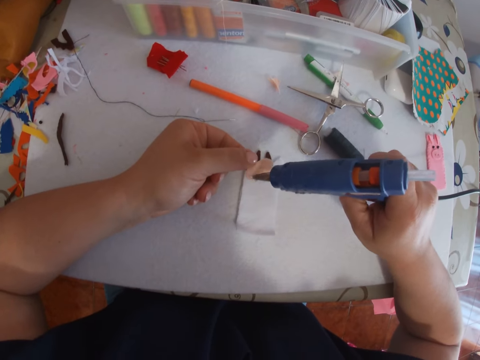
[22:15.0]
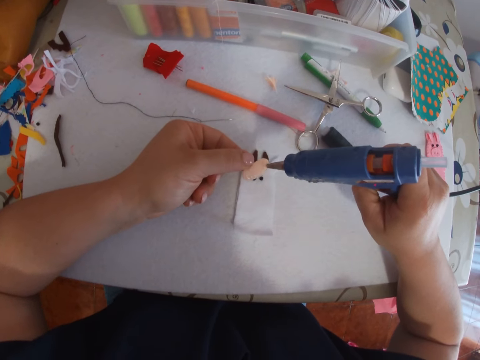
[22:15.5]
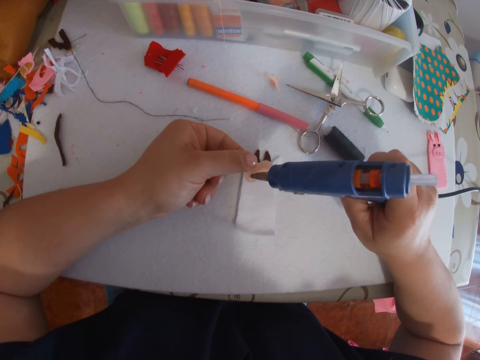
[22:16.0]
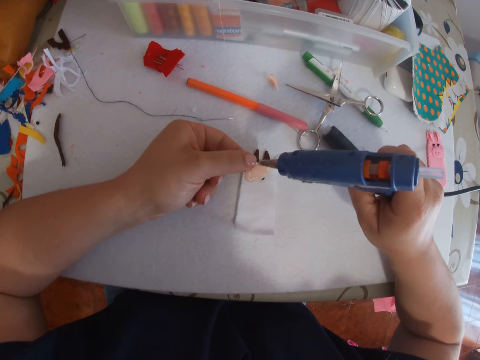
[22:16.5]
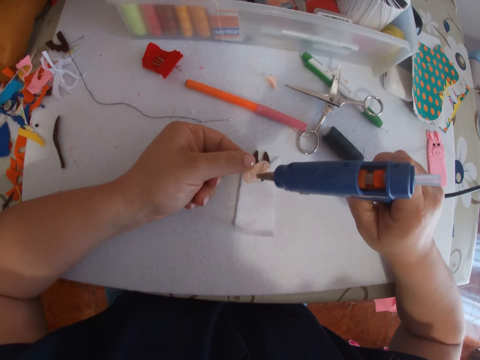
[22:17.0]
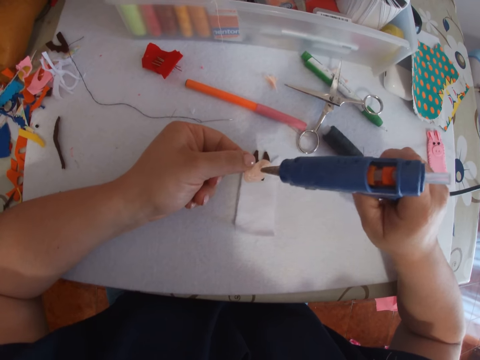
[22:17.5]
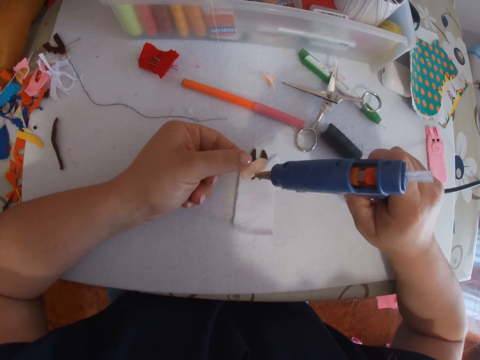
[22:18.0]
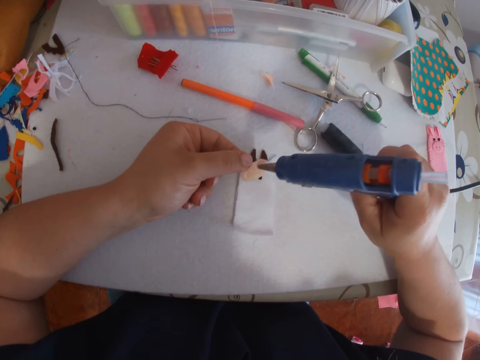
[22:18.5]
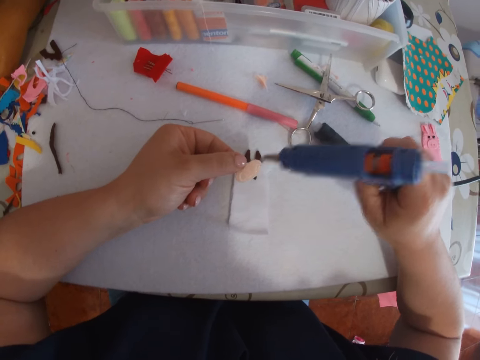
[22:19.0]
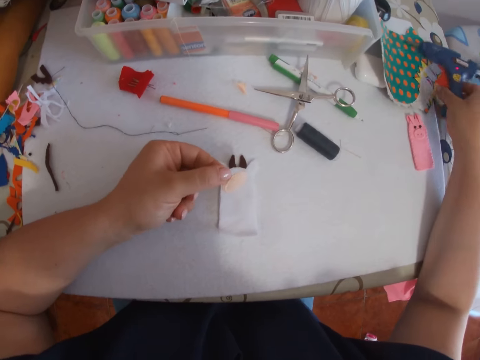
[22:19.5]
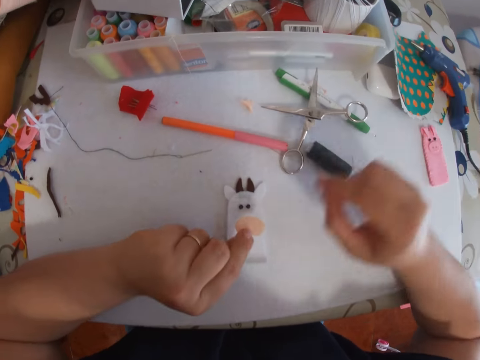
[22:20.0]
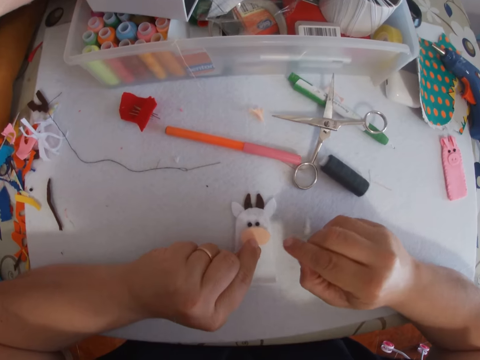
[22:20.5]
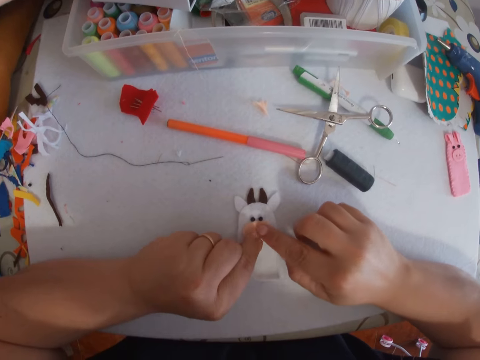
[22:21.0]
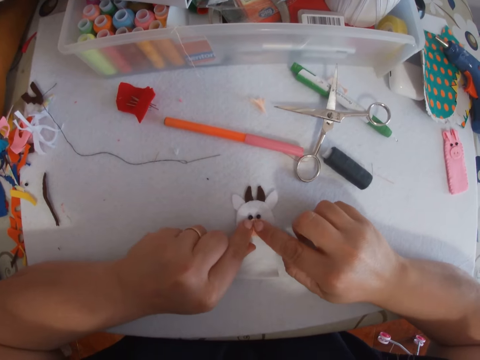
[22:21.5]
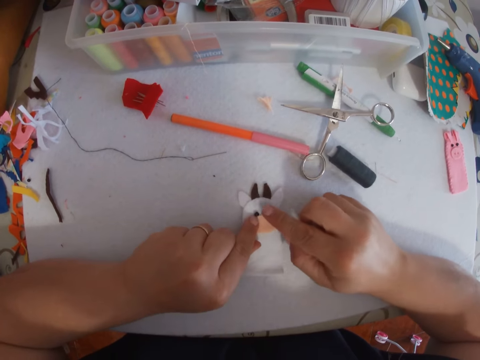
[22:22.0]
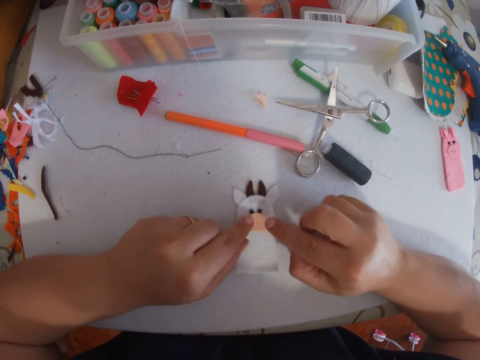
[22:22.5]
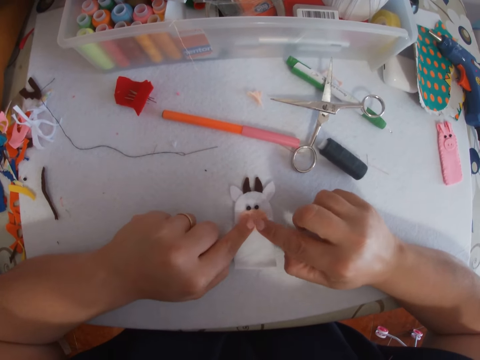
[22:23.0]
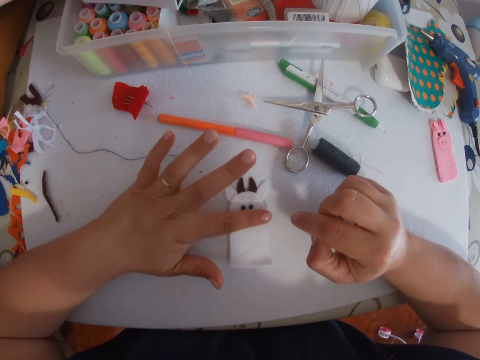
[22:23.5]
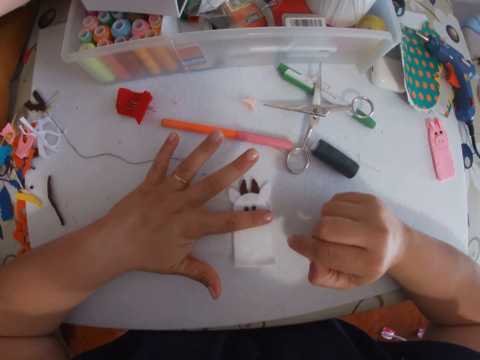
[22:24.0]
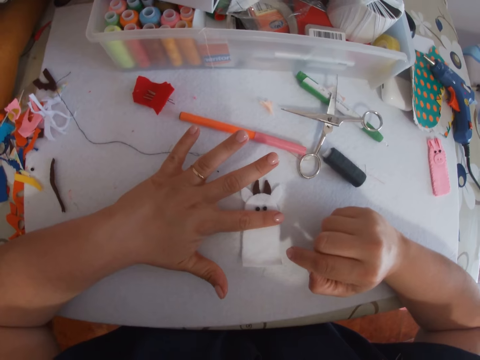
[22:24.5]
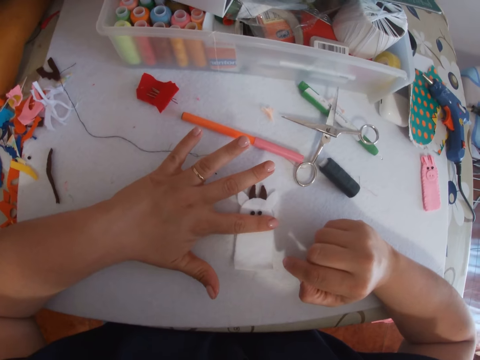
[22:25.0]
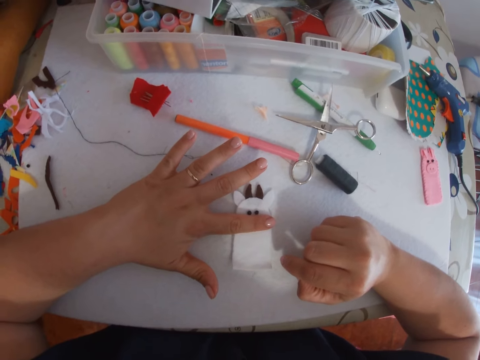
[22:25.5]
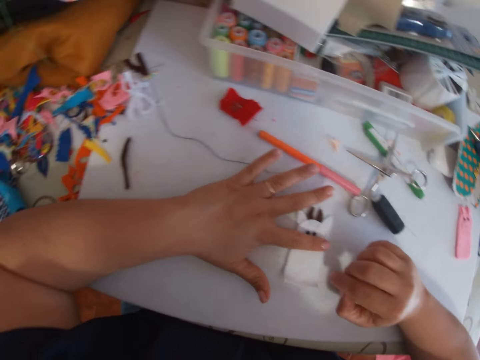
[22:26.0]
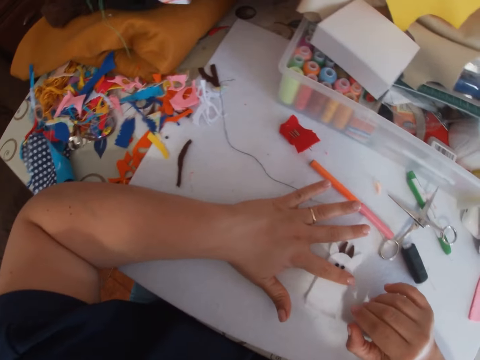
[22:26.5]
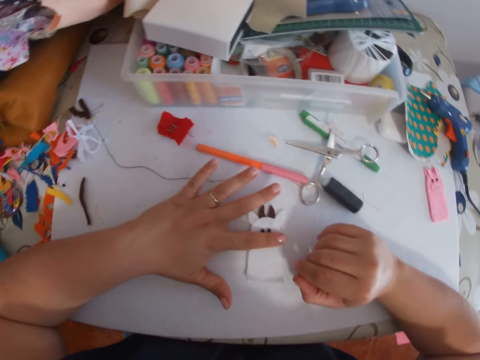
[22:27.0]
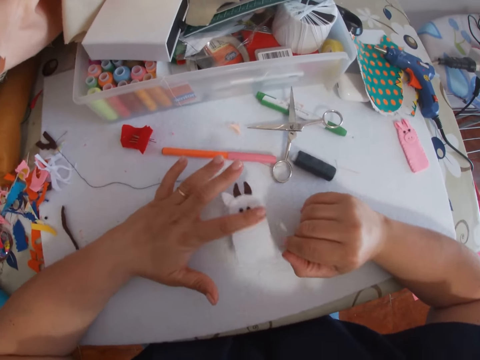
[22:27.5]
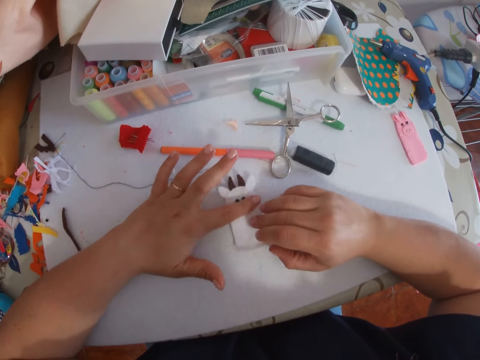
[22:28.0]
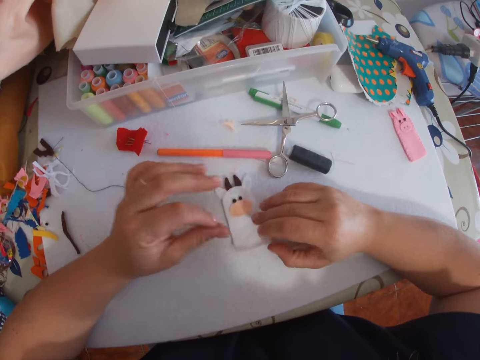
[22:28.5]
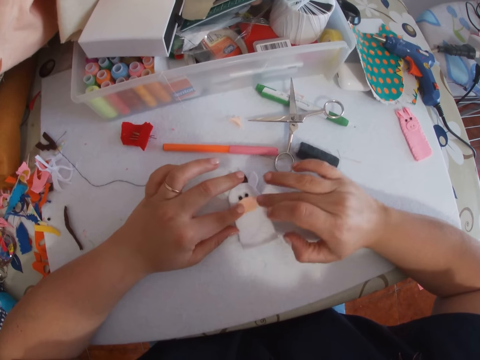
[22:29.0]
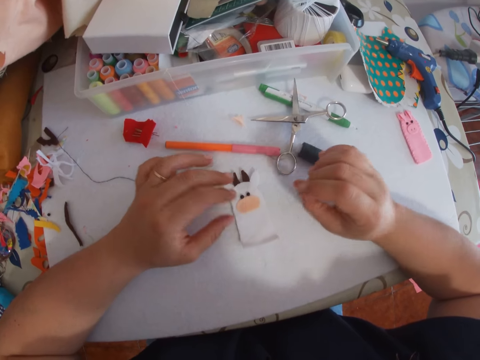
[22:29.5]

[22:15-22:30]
The camera wearer returns the spray or glue gun to the table. She sticks pink fabric on a white bunny cloth. She places the glued cut piece on the craft on the table. She presses the glued cut piece to the craft on the table with her index fingers.

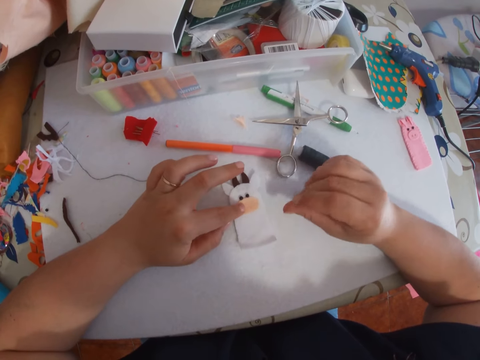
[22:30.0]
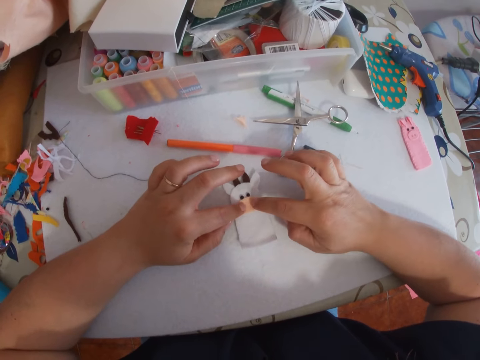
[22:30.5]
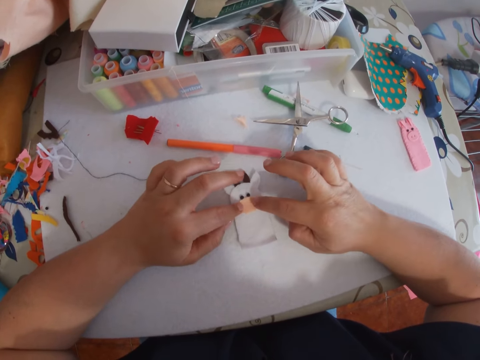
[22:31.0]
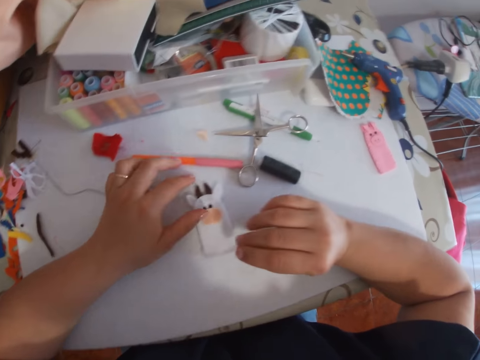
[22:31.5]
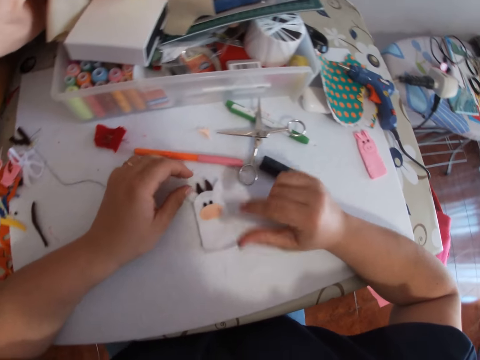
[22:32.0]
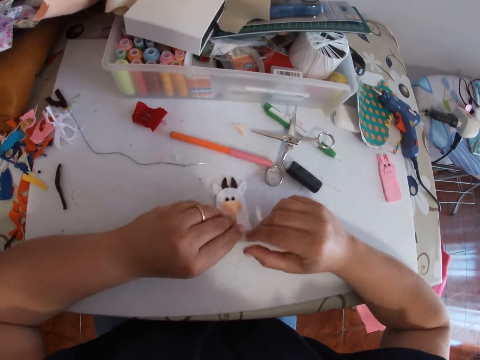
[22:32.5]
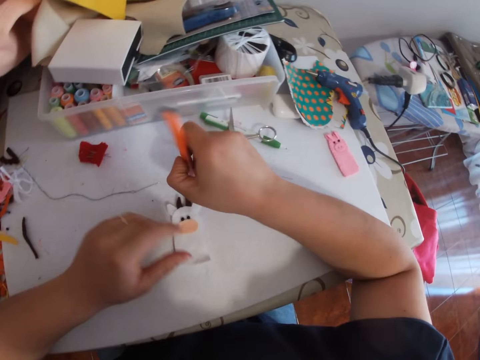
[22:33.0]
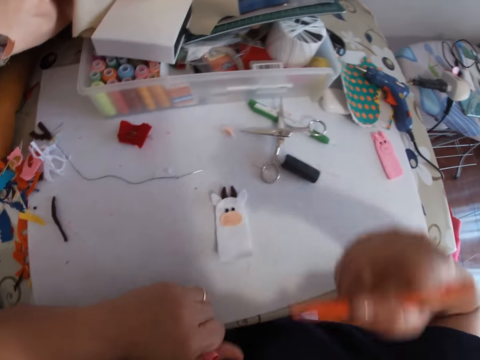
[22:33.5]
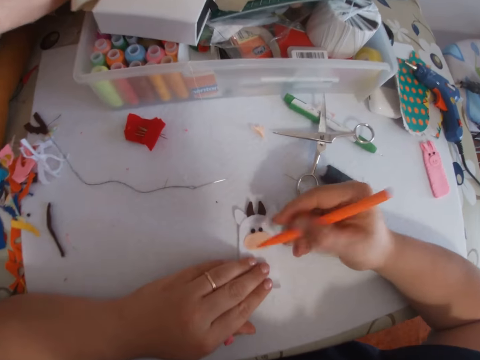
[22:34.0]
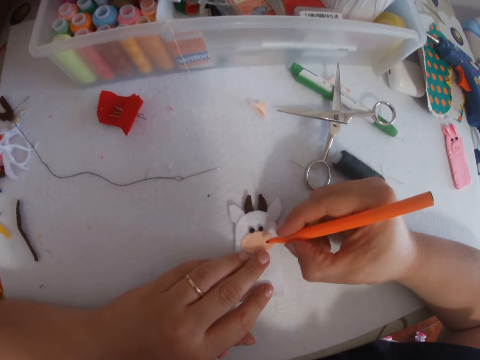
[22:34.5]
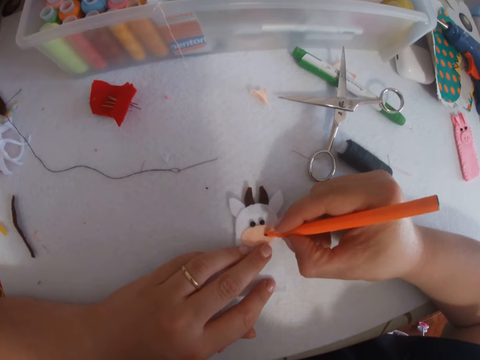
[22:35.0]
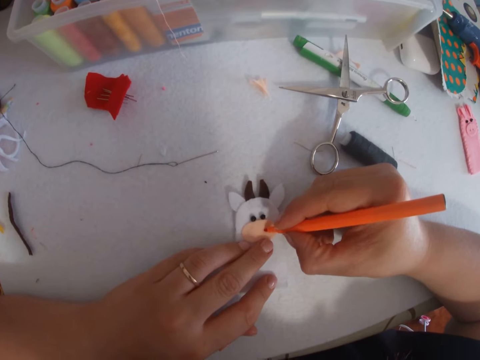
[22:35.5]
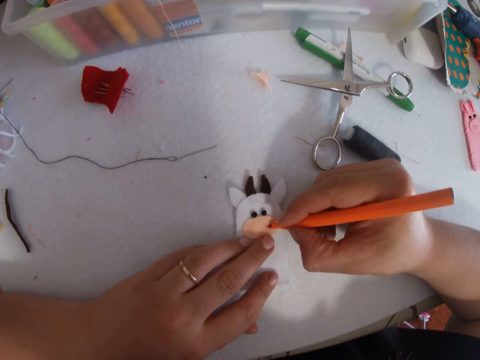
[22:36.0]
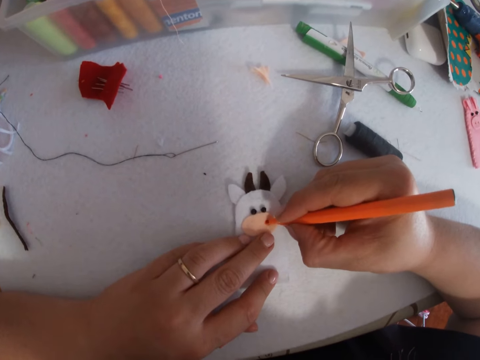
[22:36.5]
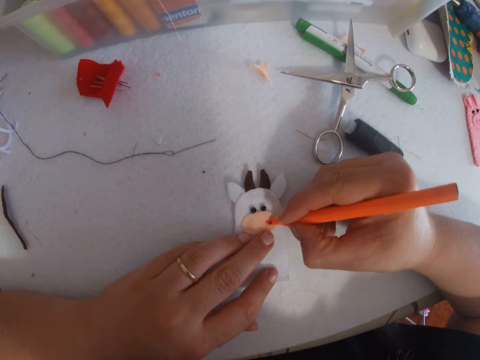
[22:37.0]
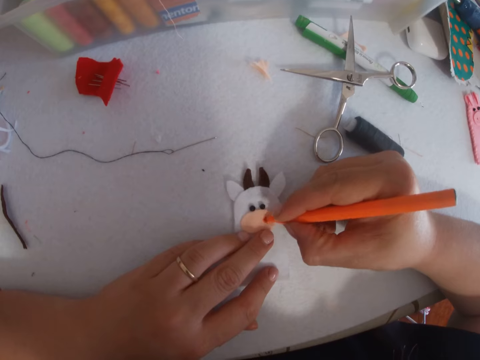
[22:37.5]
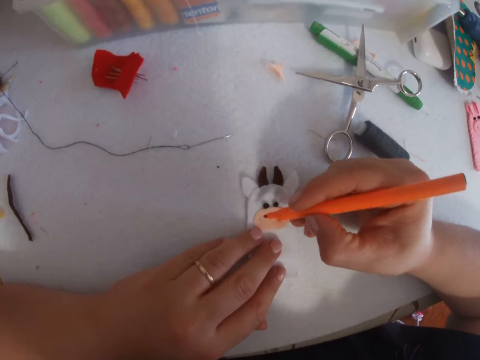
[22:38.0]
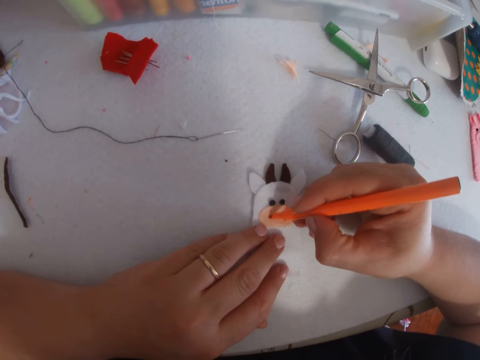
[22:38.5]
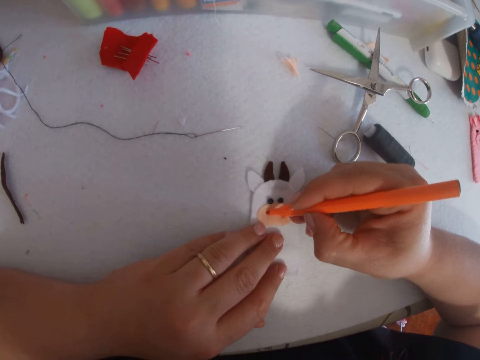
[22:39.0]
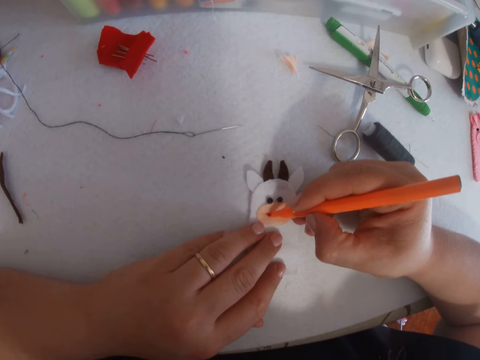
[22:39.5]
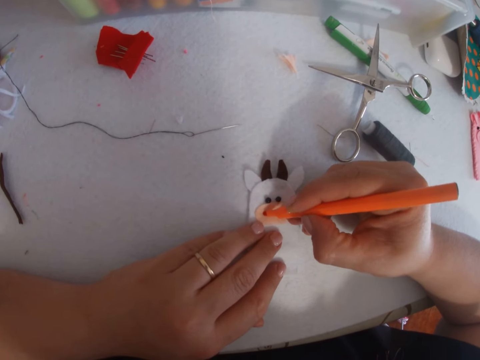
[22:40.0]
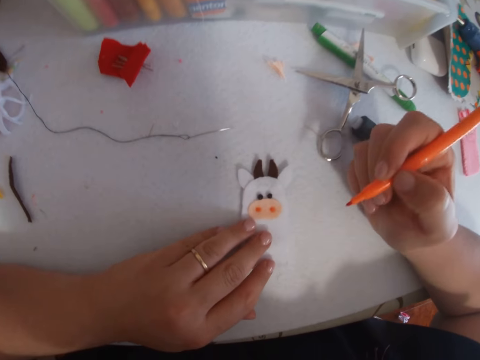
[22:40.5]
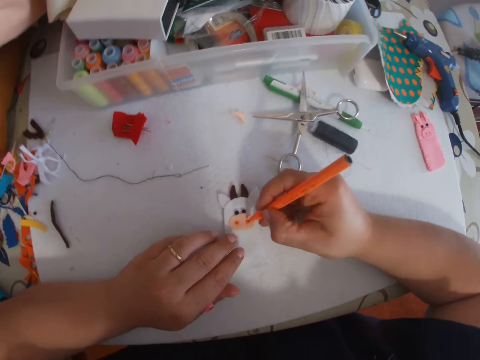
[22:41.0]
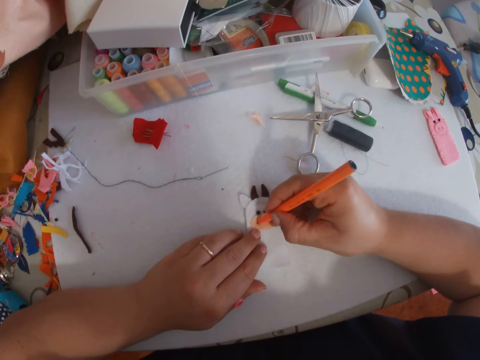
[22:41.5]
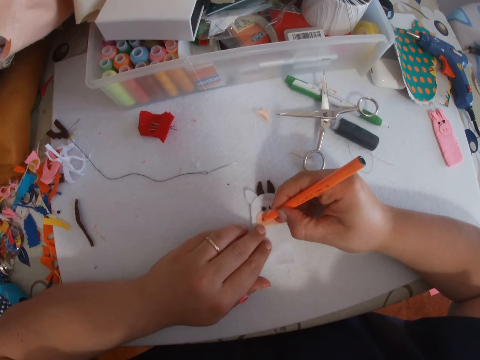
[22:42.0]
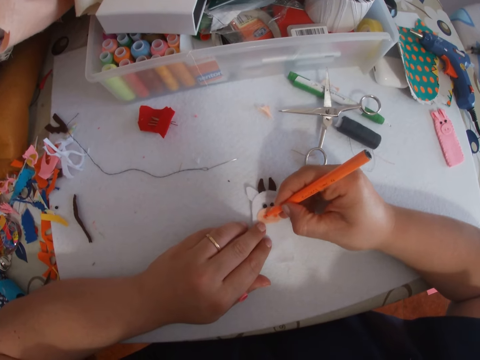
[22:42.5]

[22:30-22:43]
The camera wearer picks up a marker from the table with her right hand. She uncovers the marker. She marks the cut piece on the craft with the marker.
